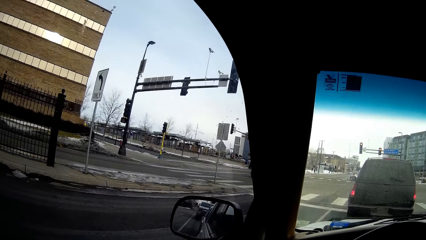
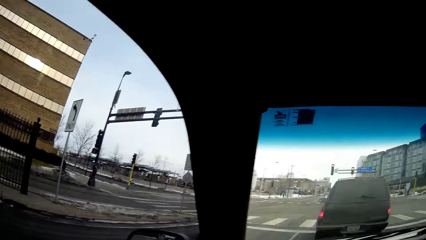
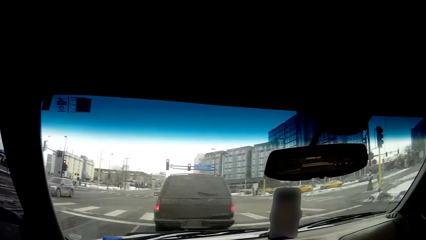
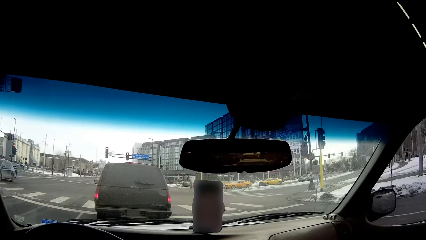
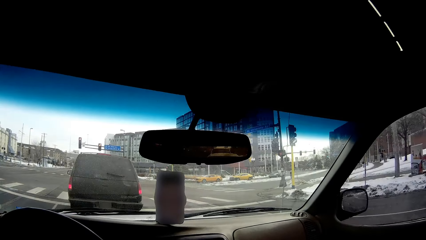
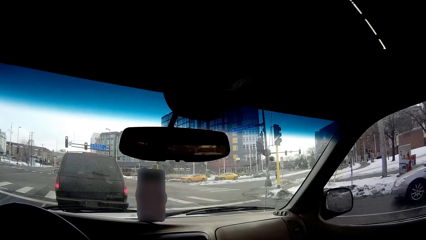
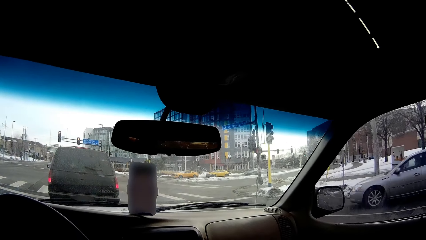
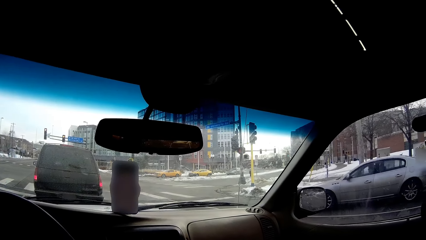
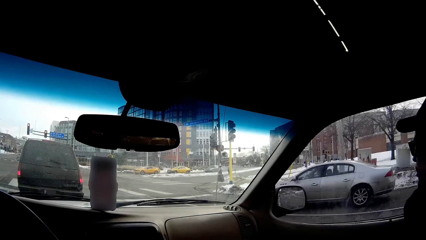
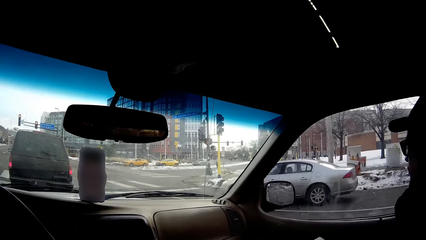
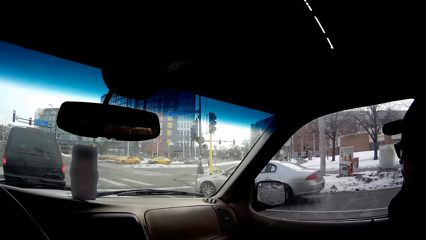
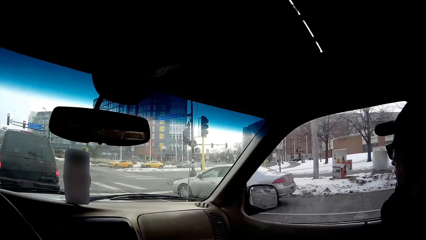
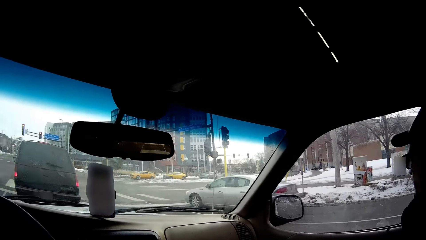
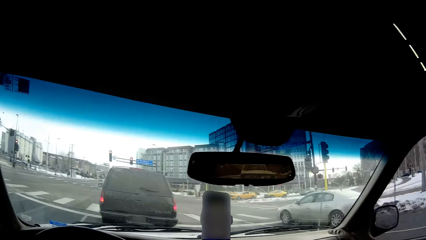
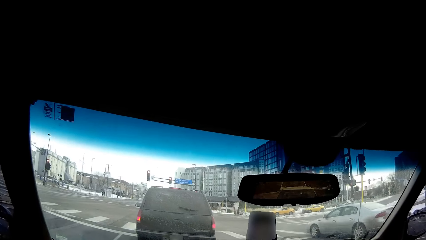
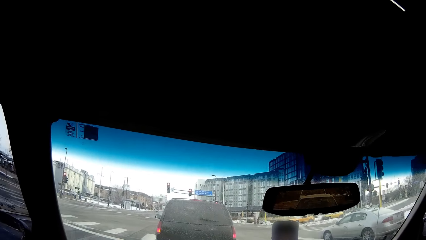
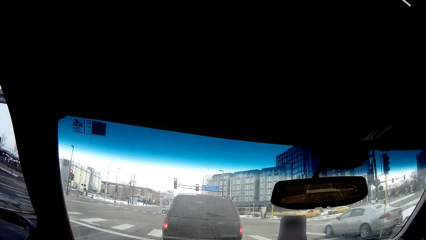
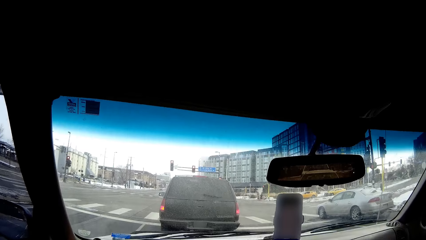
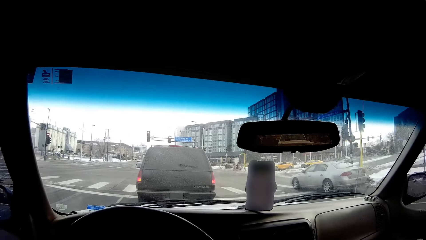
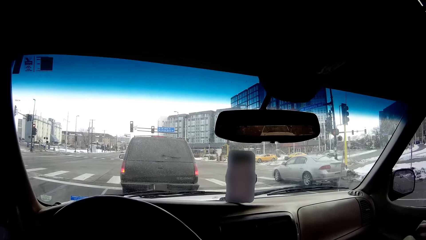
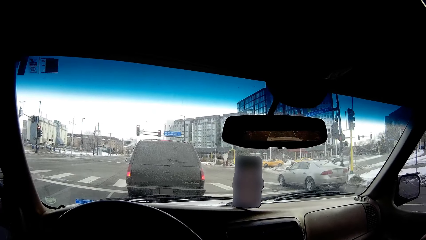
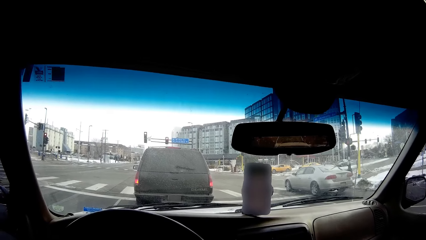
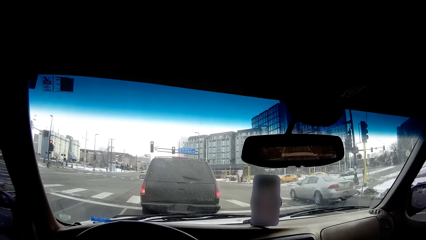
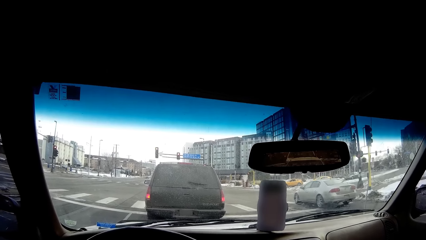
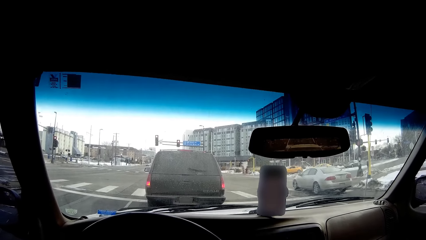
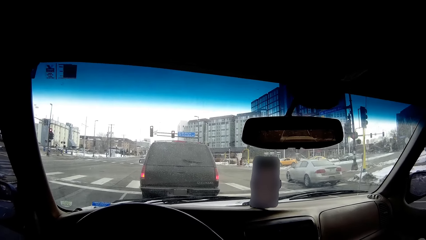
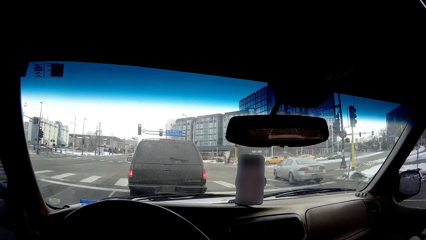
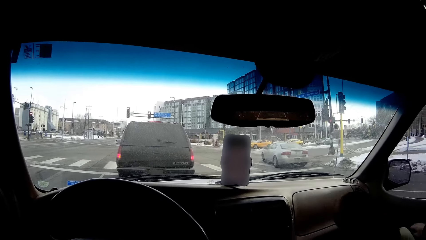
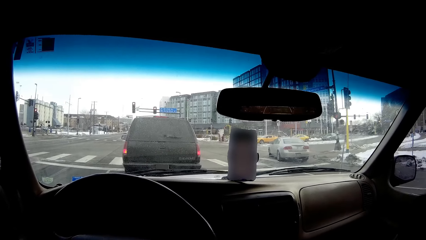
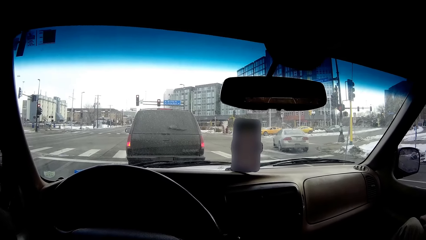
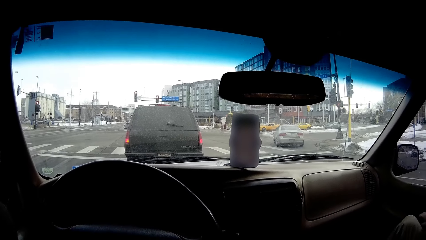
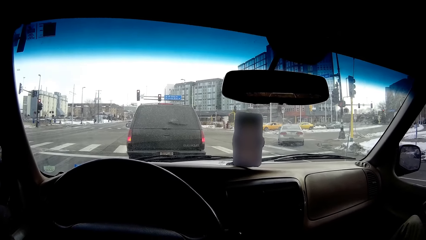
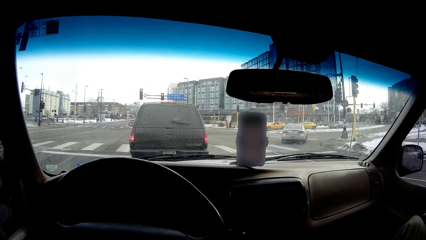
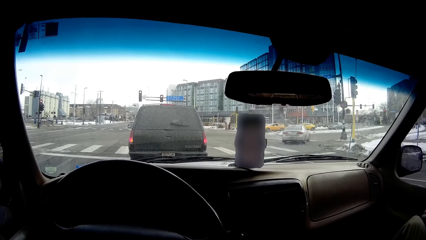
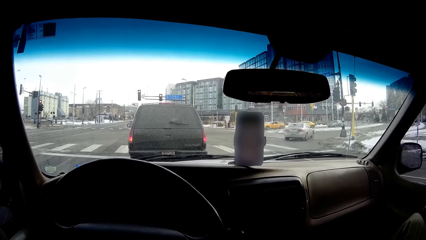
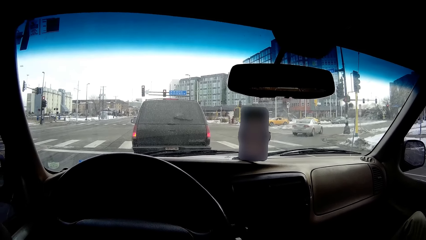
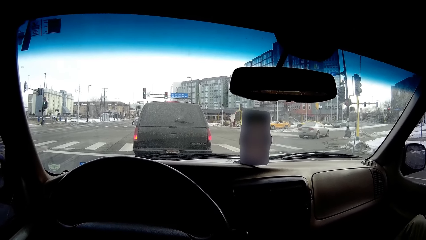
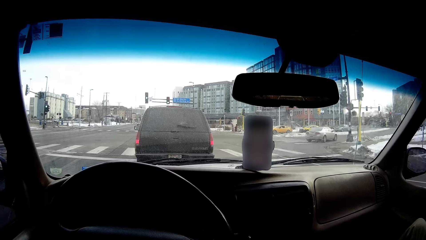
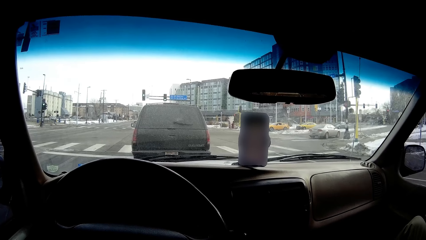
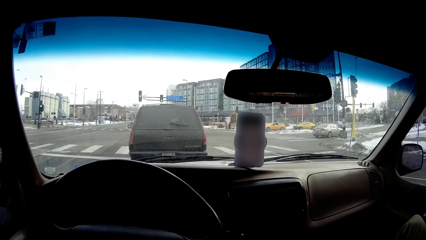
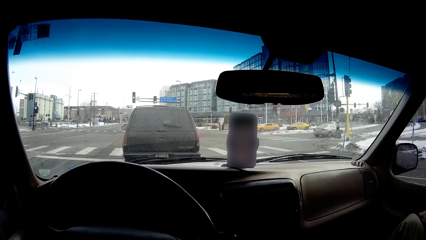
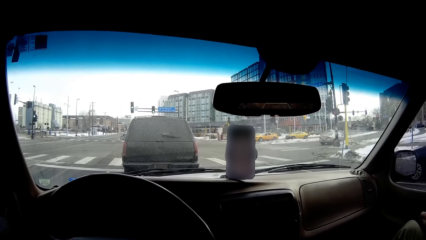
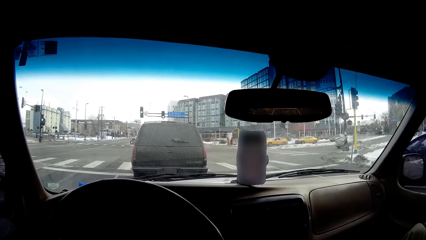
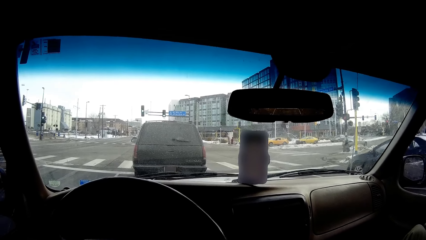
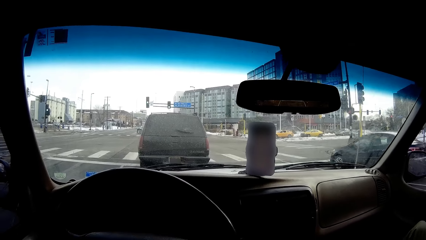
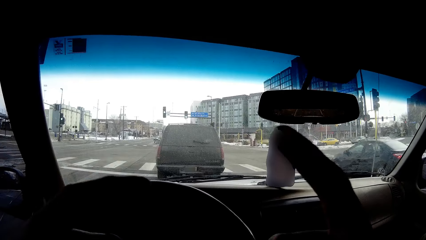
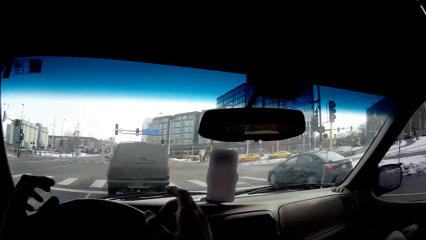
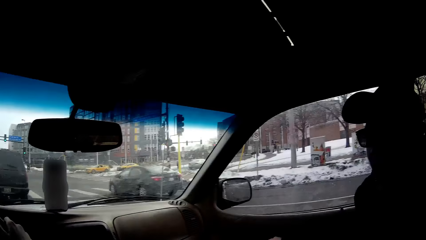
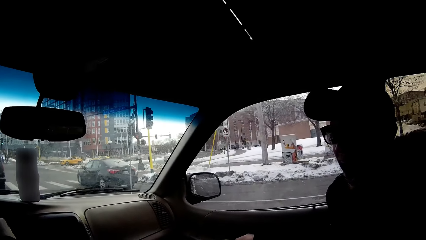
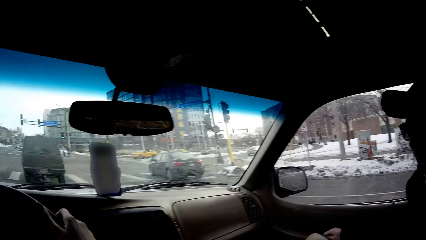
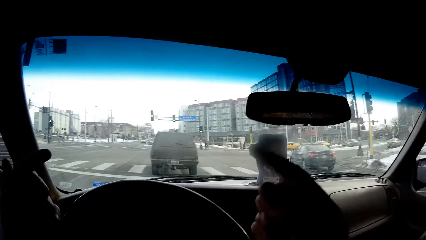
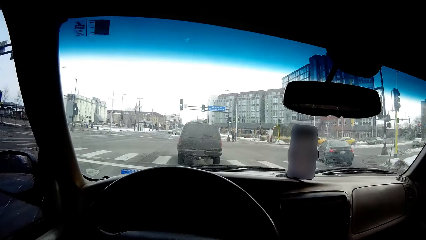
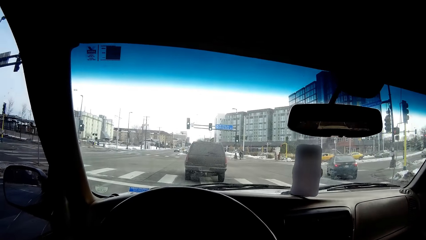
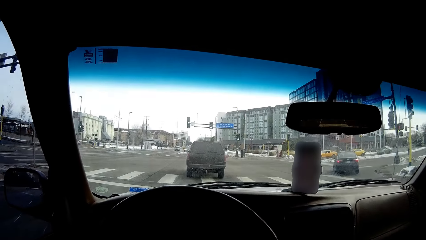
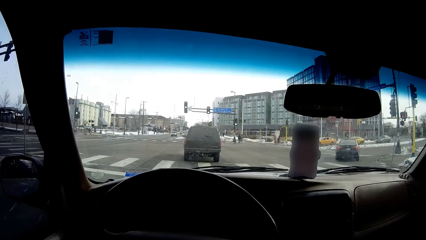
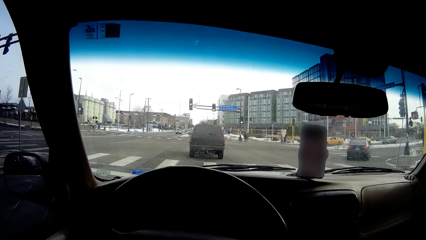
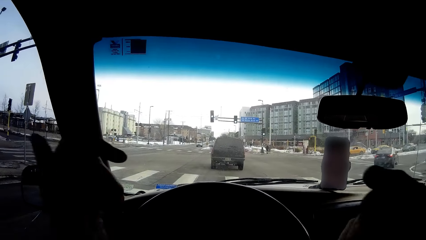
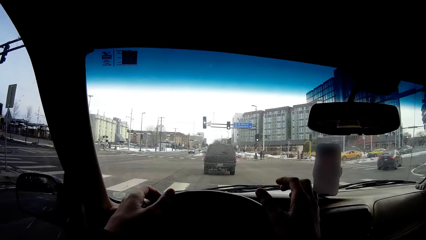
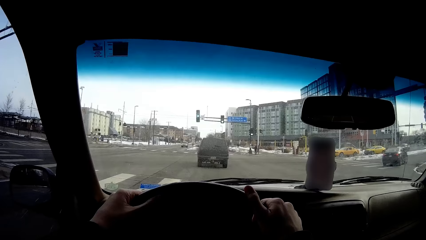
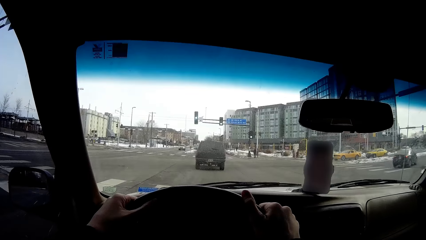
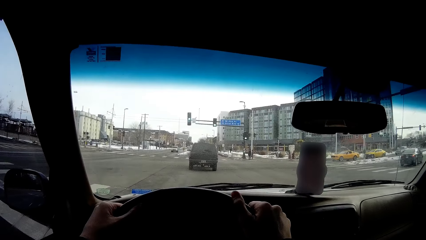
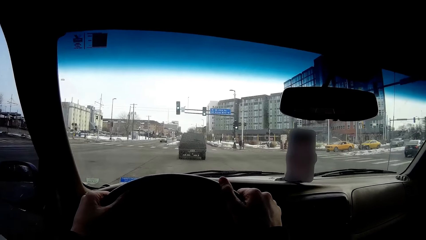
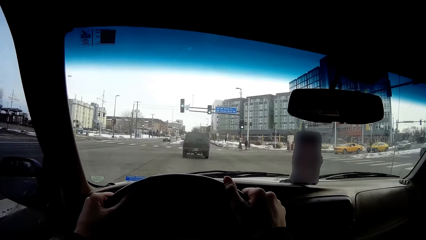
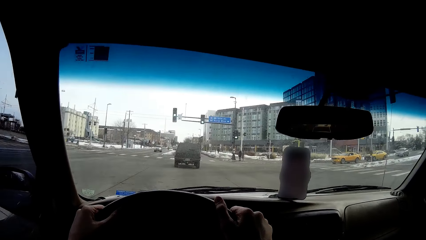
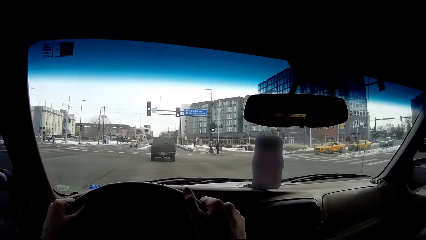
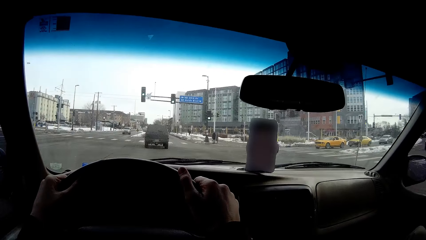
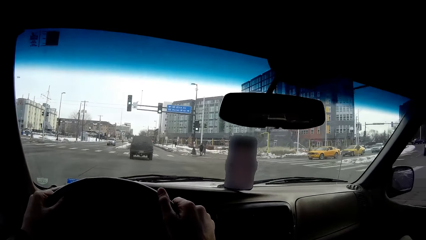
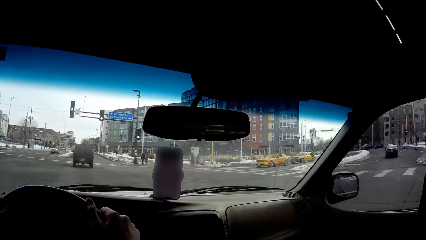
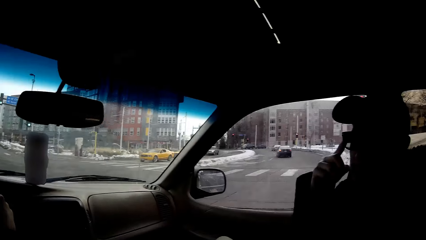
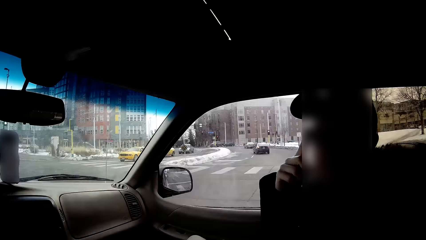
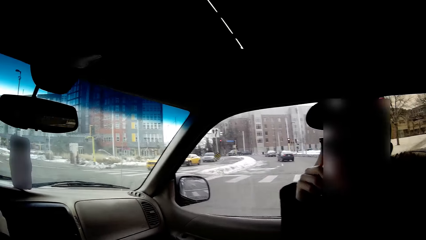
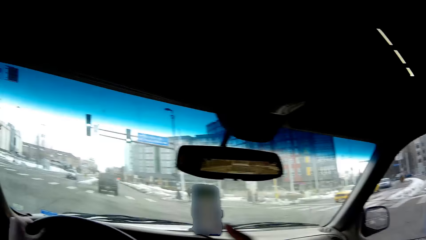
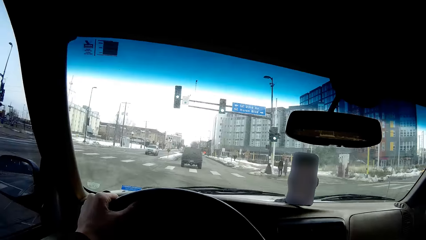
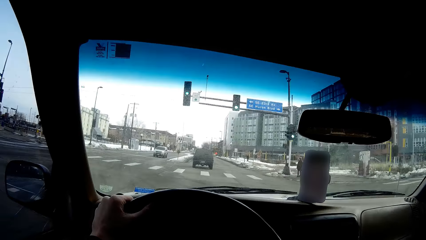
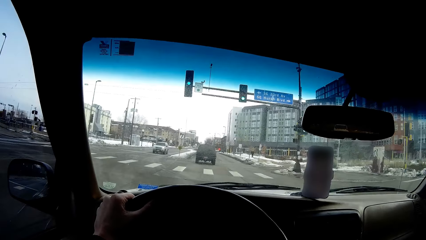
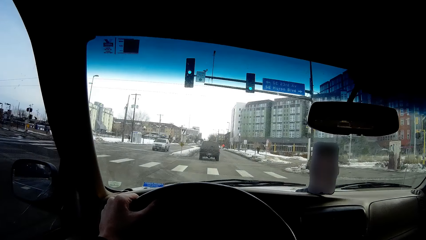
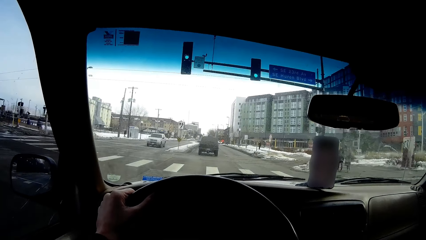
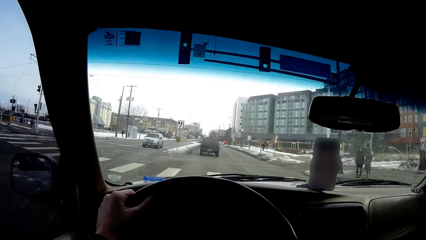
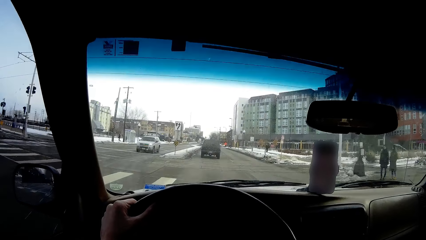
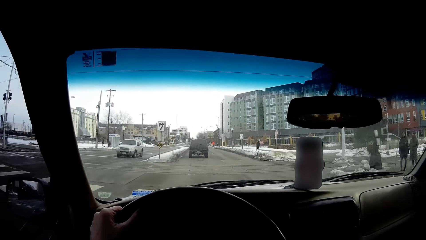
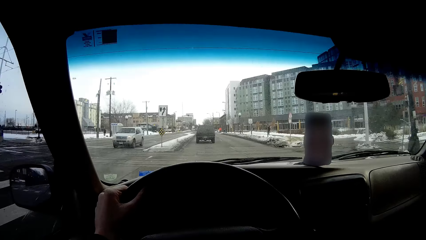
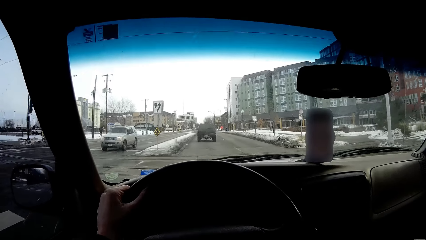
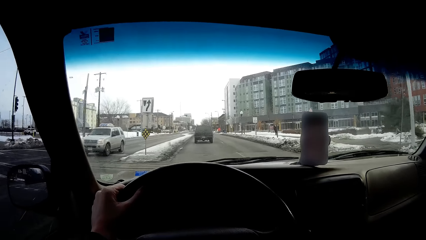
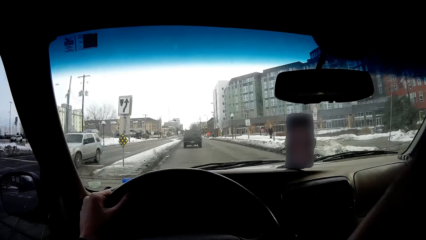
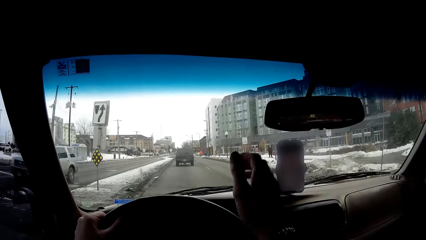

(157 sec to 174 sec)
The camera wearer holds a steering wheel with hands. A man points a finger. The camera wearer holds the steering wheel with hands. They drive the car on the road. They look around the street. They drive the car. A woman stands near the crosswalk. Another woman stands near the first woman.
